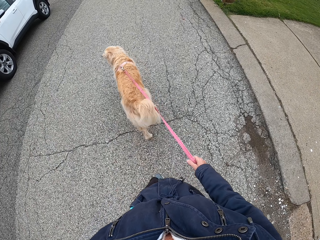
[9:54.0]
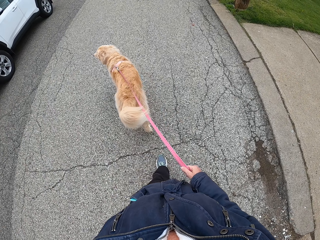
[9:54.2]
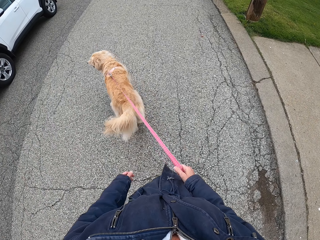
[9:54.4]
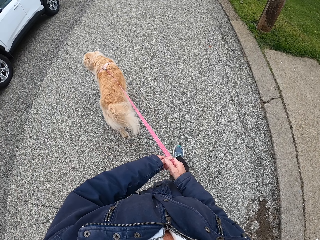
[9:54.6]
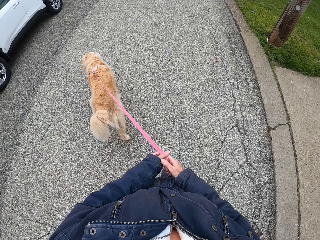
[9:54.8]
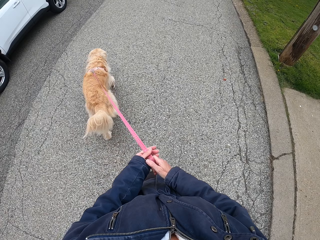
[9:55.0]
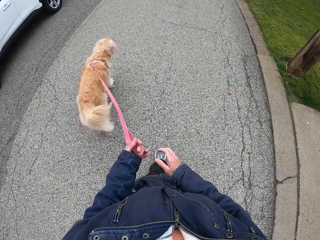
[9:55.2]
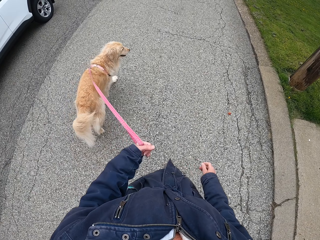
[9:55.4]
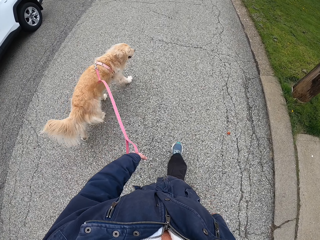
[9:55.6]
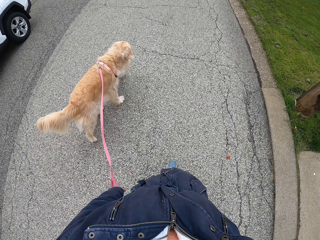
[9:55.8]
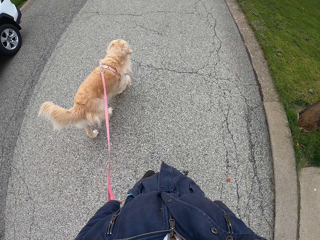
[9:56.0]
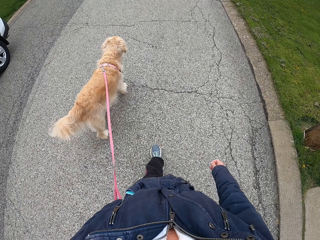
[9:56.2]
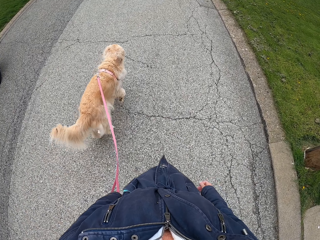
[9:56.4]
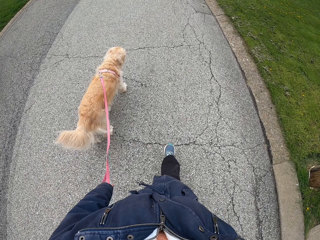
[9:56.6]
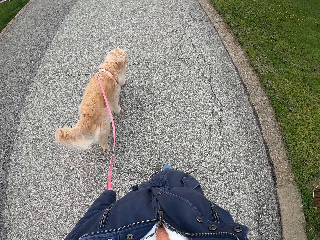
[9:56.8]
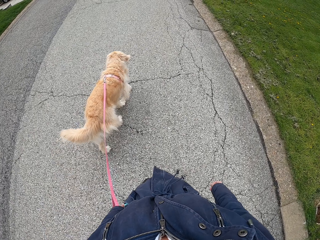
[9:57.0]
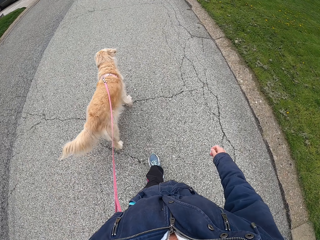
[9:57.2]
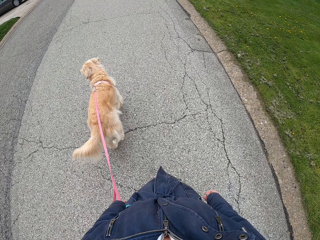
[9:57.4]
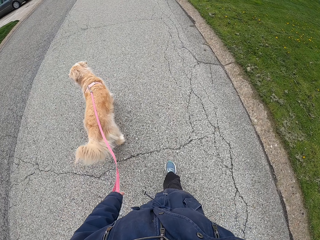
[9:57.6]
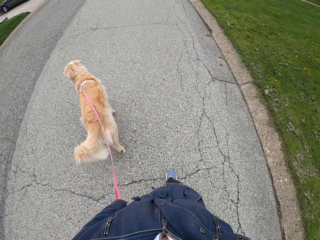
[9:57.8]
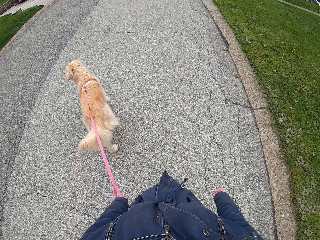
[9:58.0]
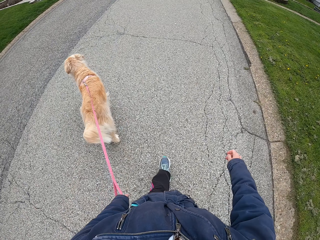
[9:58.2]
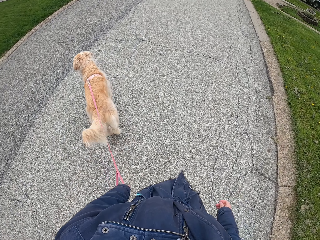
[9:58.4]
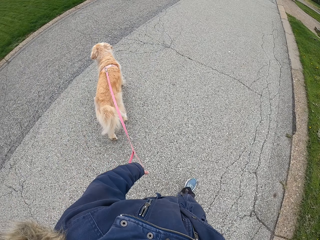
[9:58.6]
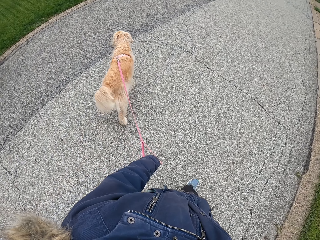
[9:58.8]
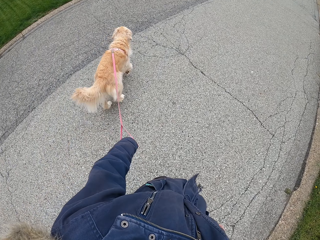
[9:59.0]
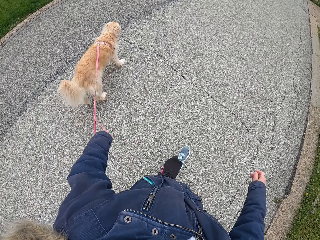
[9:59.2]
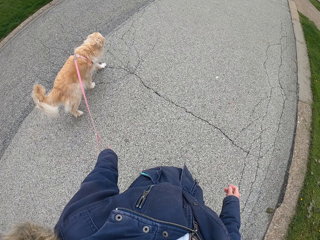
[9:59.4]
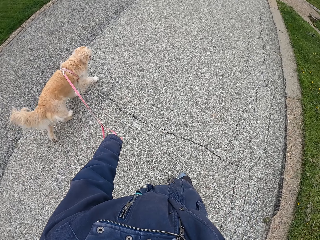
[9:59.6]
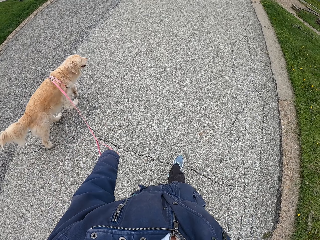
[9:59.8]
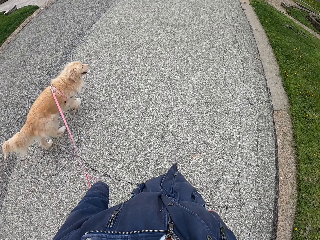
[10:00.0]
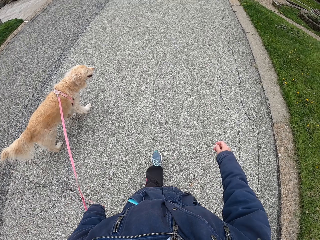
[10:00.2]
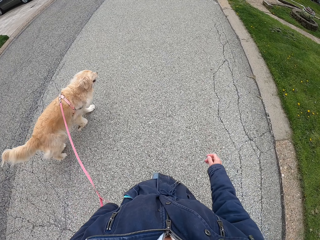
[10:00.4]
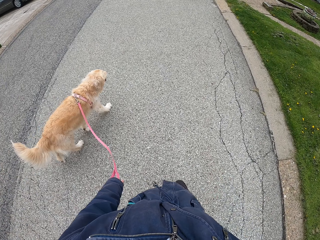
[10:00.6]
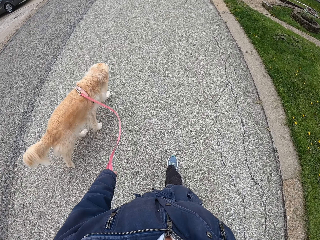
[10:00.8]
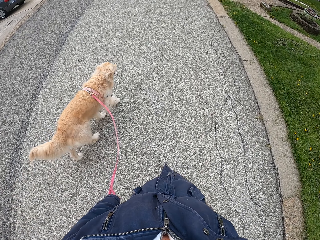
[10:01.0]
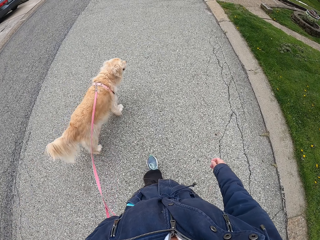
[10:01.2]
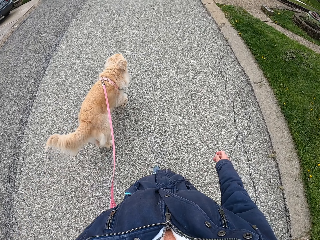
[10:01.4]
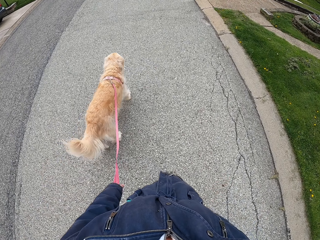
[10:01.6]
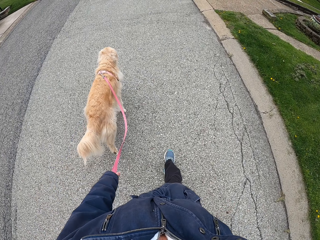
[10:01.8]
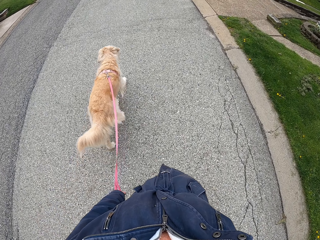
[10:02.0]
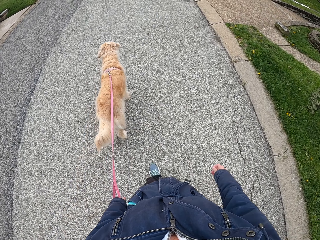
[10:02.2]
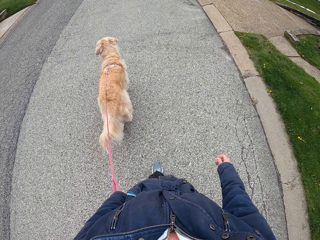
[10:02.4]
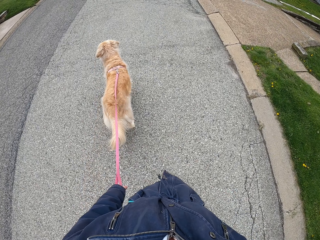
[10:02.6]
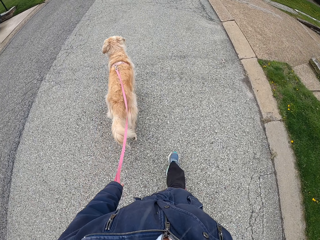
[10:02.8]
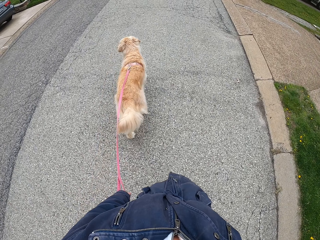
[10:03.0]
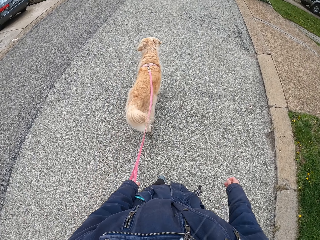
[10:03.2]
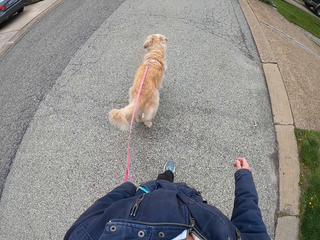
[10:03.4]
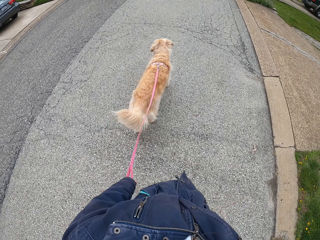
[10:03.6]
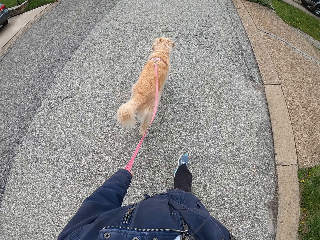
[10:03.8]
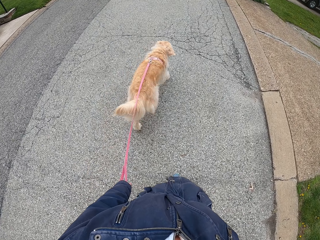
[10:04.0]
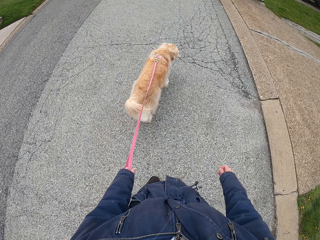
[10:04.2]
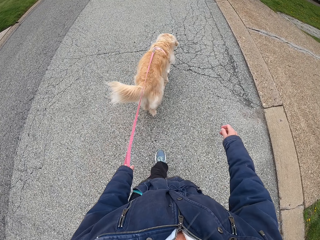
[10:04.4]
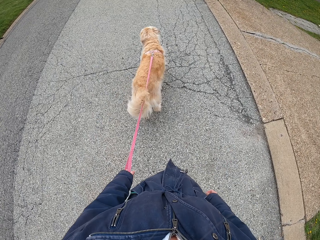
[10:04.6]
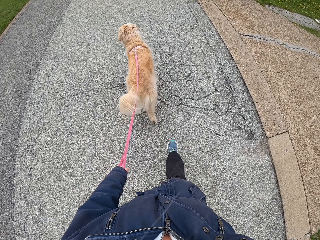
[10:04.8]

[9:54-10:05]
The camera wearer moves the dog's leash from her right hand to her left hand. She walks the dog along the pavement.

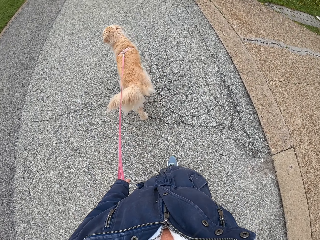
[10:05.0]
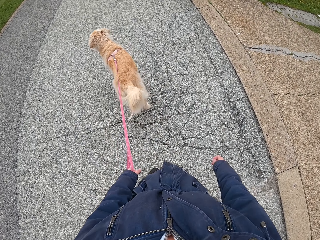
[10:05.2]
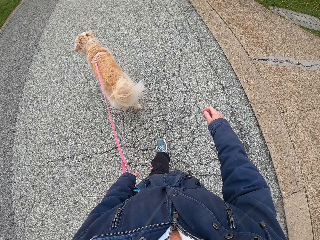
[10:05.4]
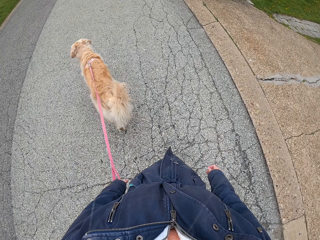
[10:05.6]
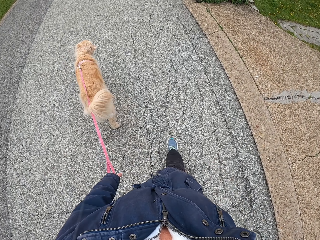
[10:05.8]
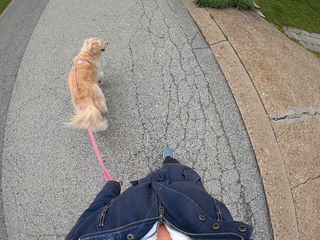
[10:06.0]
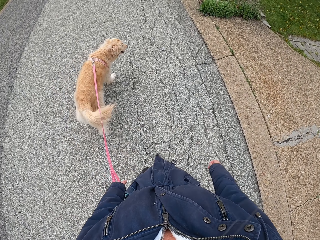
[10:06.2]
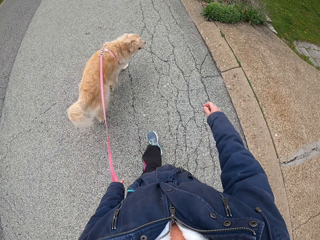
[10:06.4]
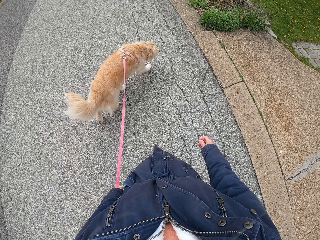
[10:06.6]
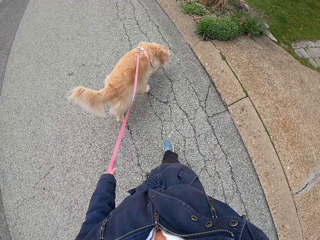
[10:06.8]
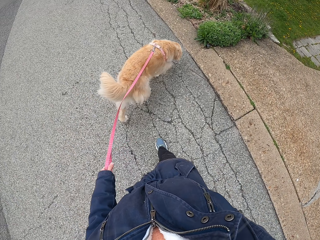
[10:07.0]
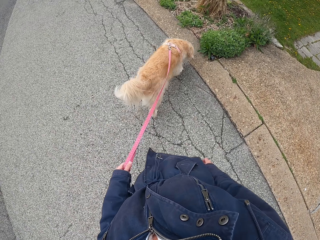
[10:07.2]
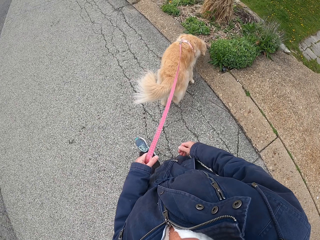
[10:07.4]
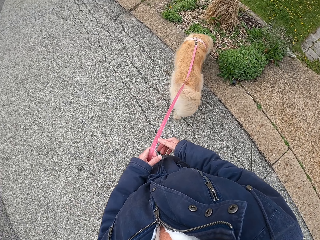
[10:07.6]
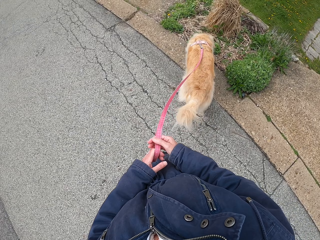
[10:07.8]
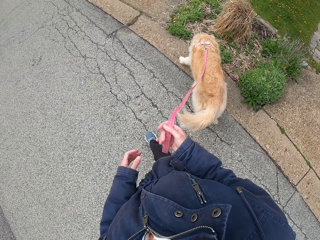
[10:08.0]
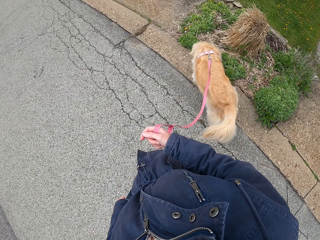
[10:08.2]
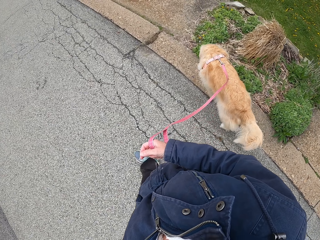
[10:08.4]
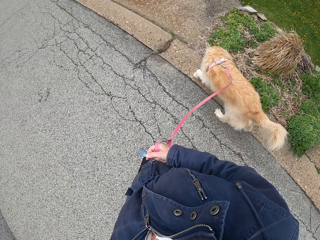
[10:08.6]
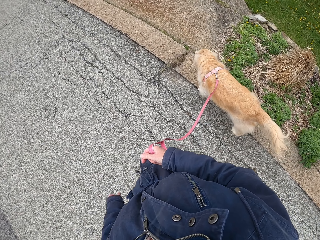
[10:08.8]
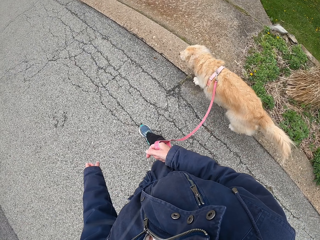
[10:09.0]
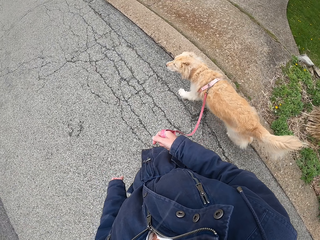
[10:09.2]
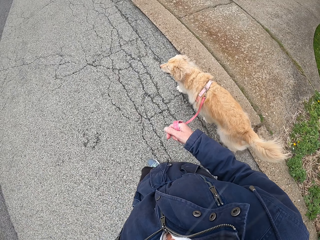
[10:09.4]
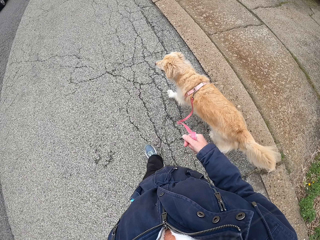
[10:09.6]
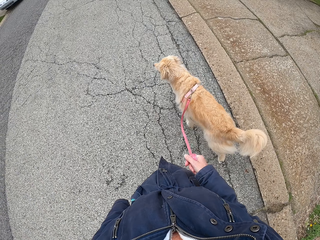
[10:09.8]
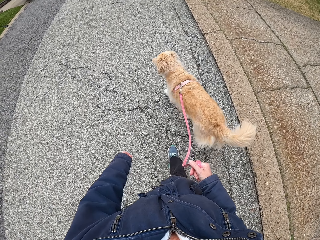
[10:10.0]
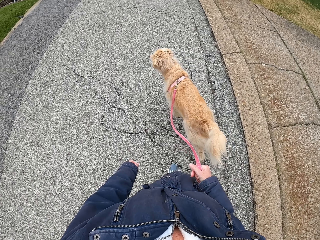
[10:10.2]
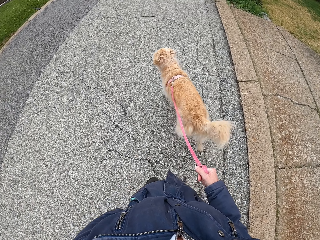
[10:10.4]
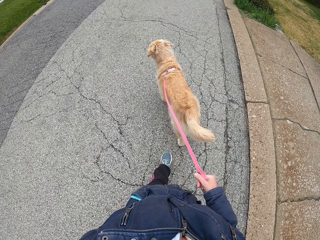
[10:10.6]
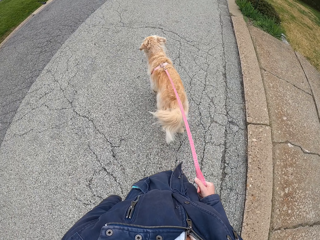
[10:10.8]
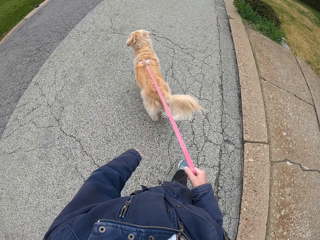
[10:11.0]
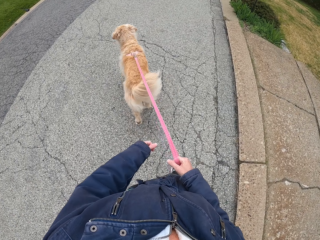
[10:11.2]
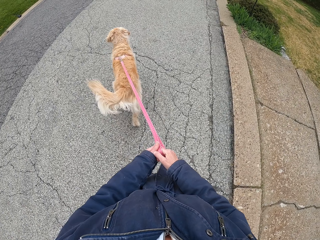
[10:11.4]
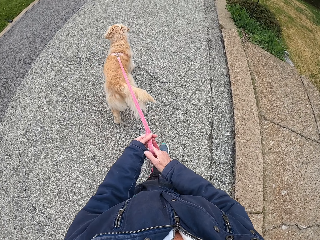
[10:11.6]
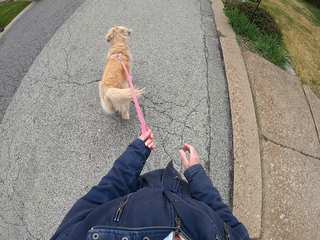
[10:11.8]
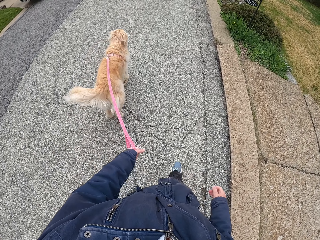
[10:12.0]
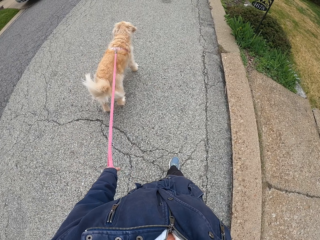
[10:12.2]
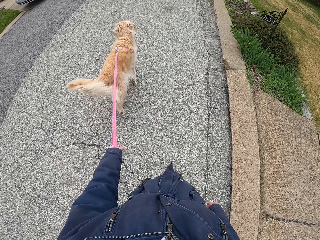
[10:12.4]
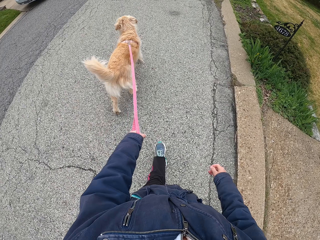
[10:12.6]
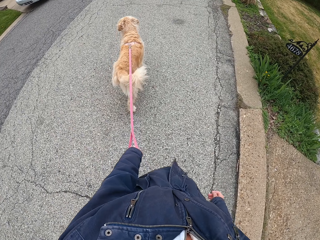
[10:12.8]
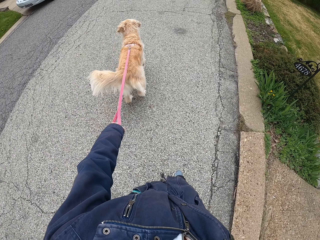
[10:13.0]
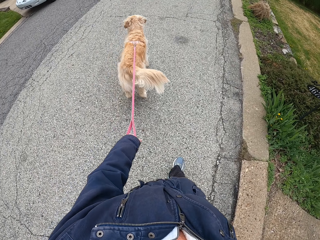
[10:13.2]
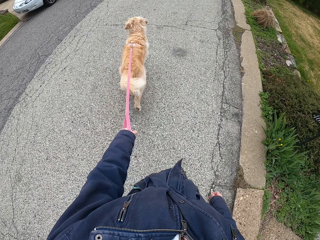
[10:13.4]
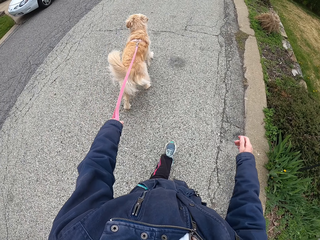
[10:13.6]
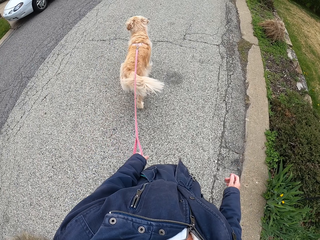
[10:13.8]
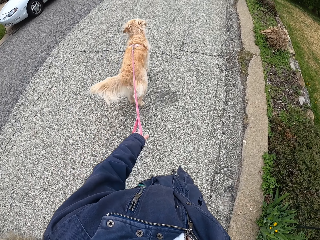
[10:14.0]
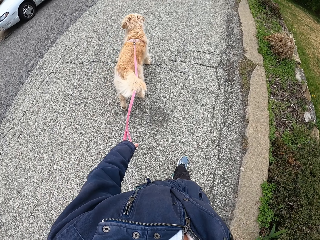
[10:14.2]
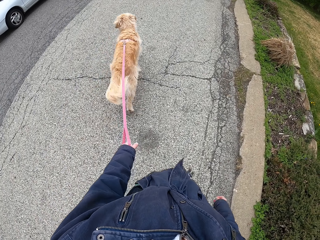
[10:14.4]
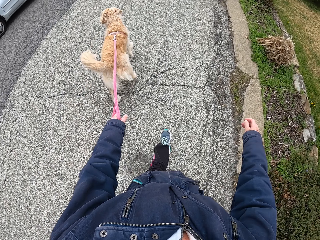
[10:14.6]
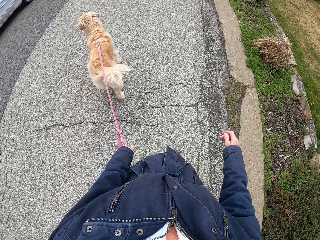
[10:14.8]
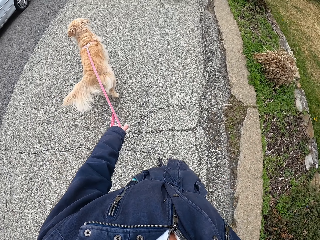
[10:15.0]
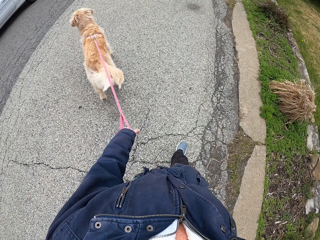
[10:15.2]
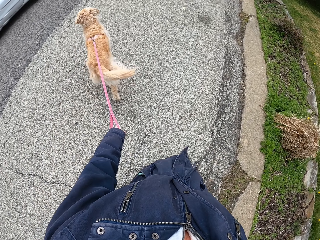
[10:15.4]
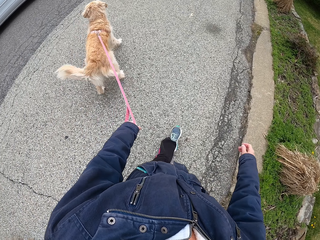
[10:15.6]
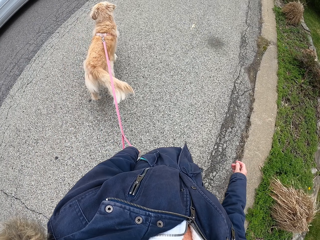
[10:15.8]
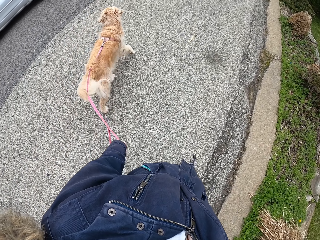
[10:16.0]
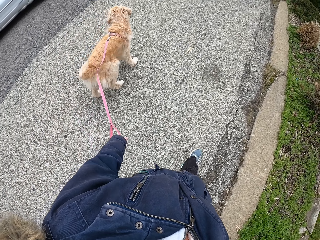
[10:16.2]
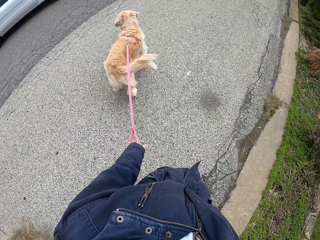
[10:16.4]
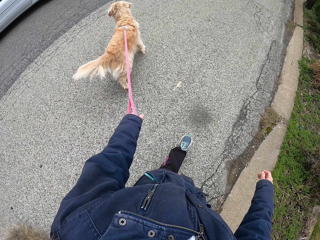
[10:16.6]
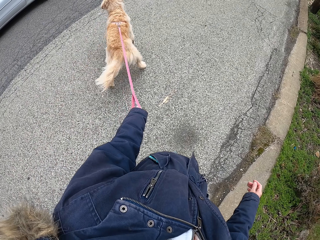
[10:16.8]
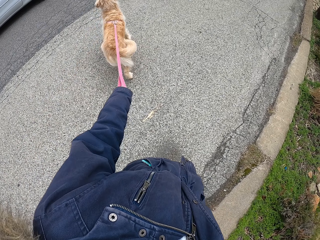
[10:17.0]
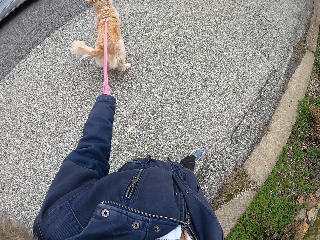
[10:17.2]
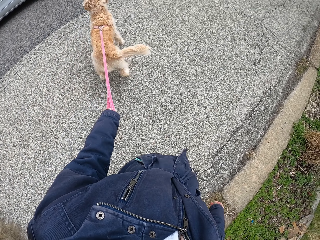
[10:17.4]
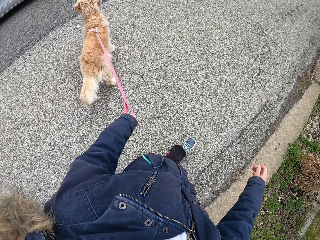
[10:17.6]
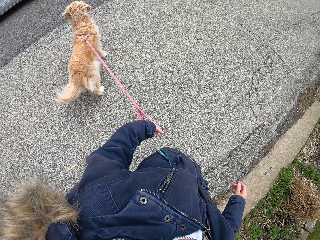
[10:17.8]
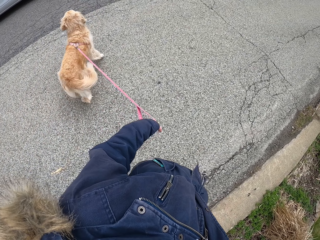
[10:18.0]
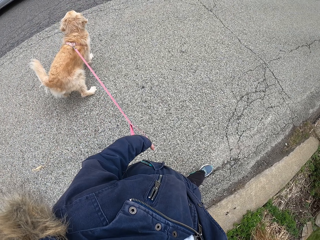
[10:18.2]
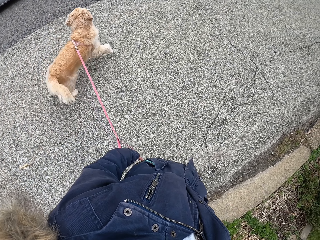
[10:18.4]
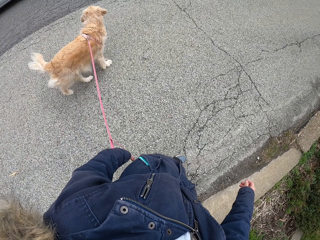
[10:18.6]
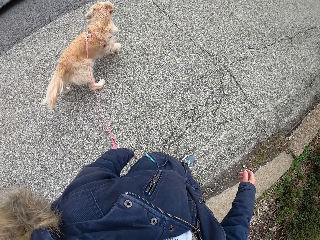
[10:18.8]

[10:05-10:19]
The camera wearer moves the dog's leash from her left hand to her right hand. She walks the dog along the pavement. She moves the dog's leash from her right to her left hand. She walks the dog along the pavement.
